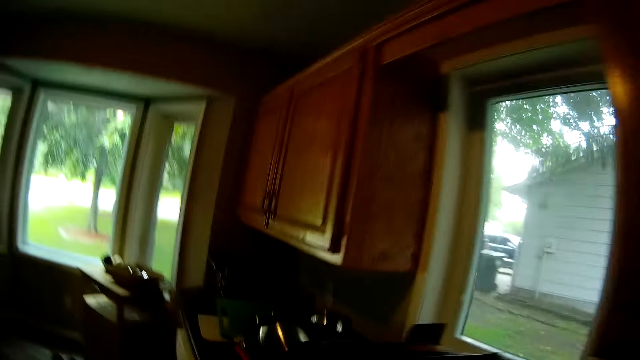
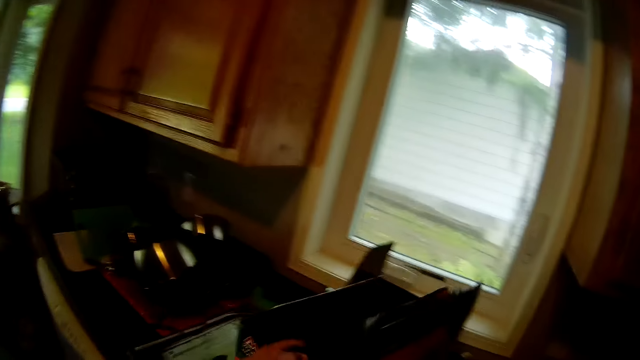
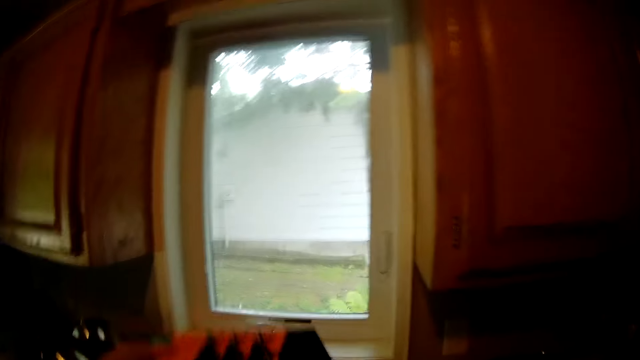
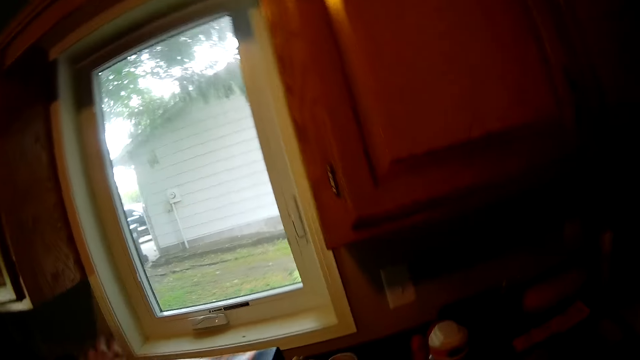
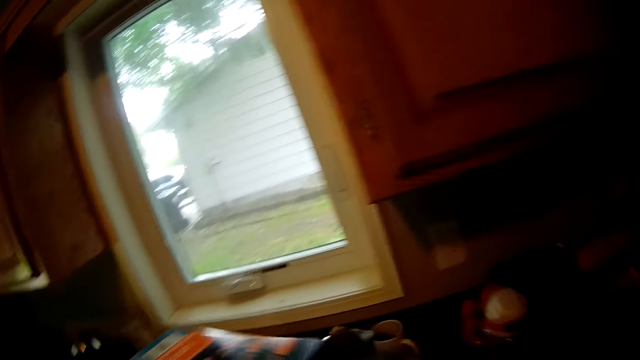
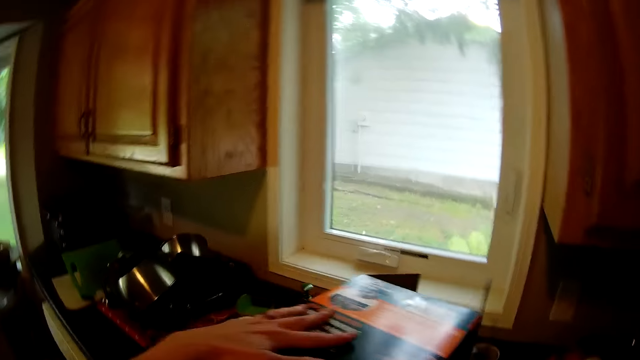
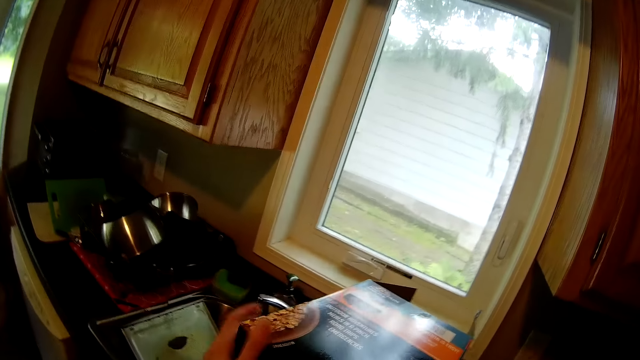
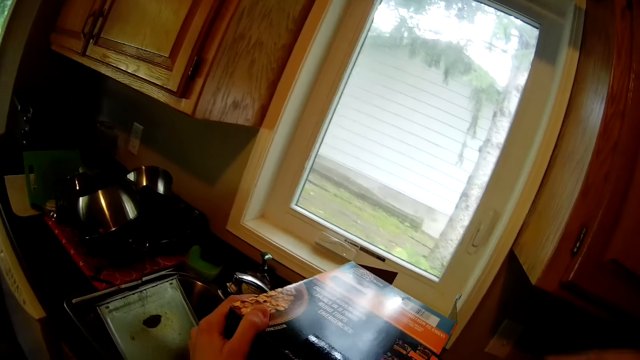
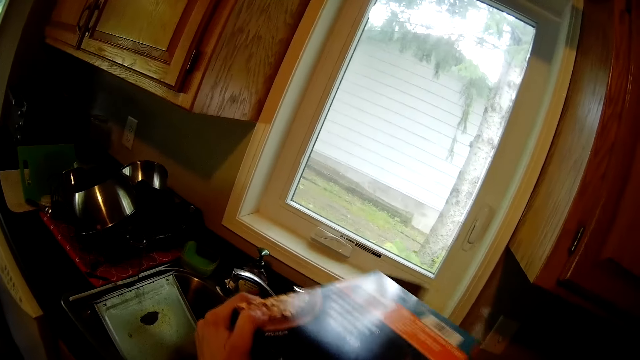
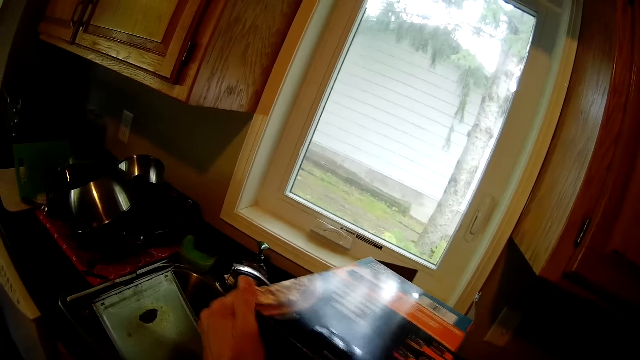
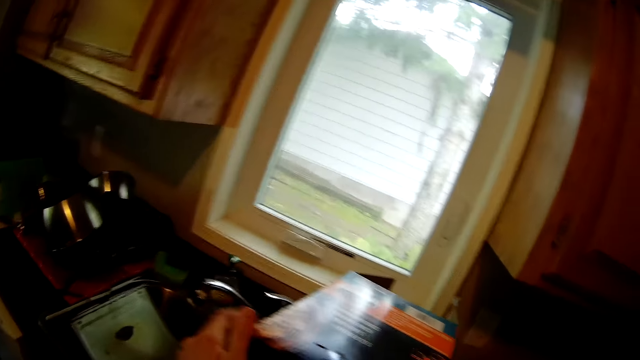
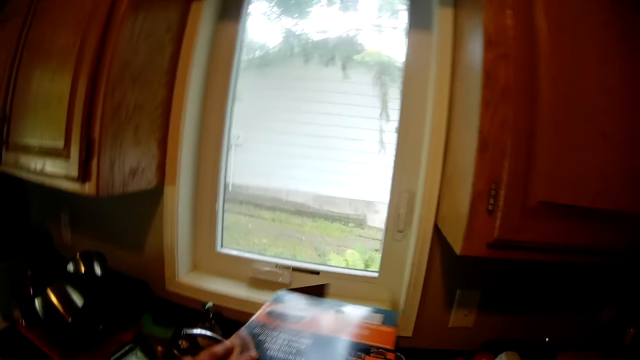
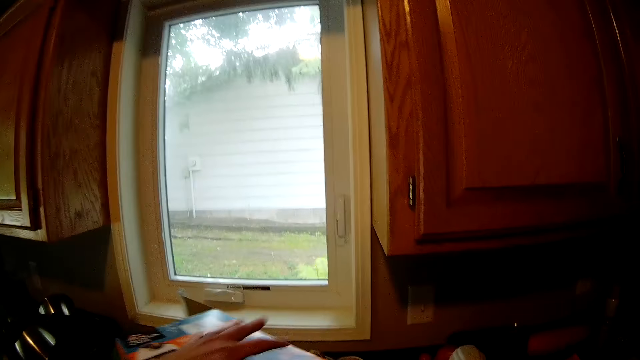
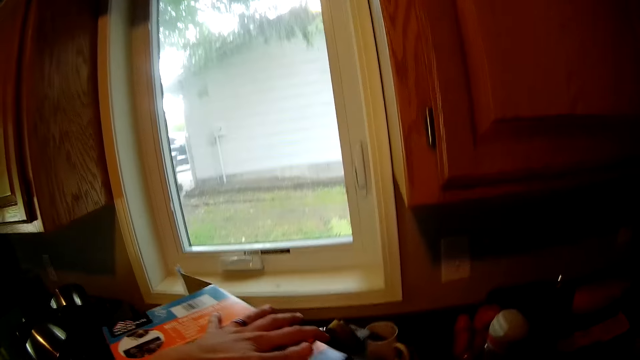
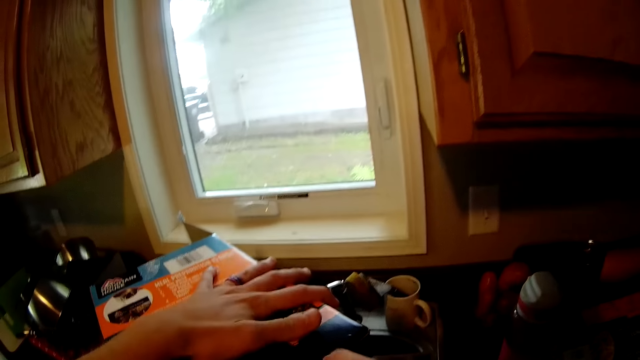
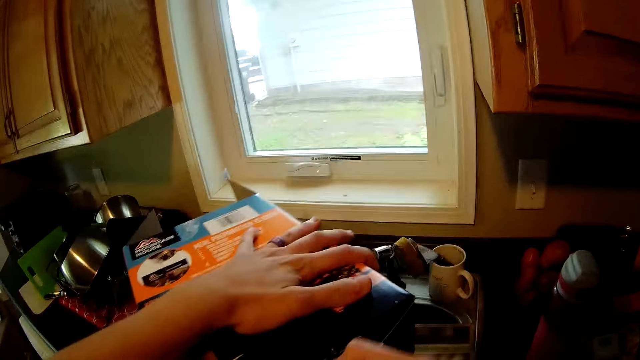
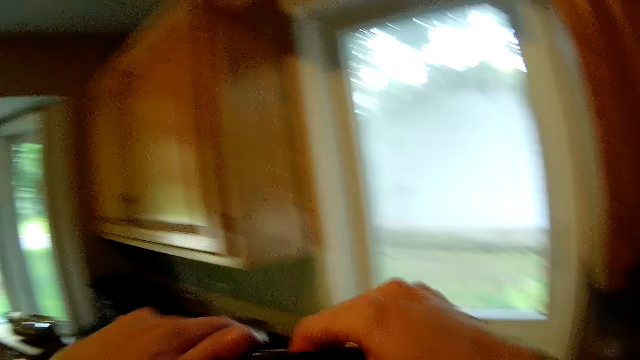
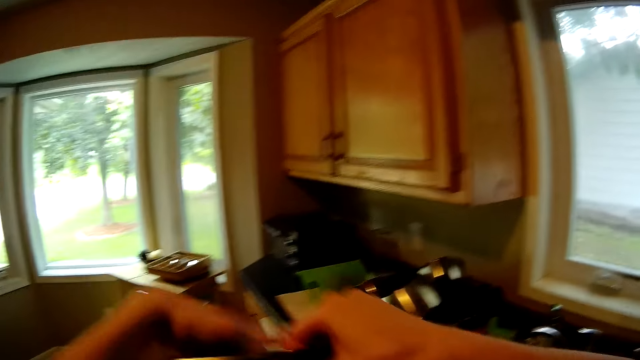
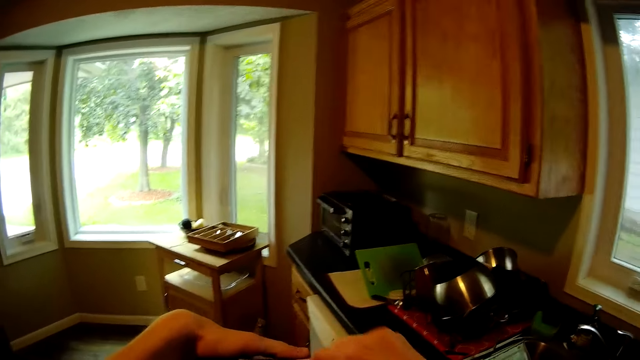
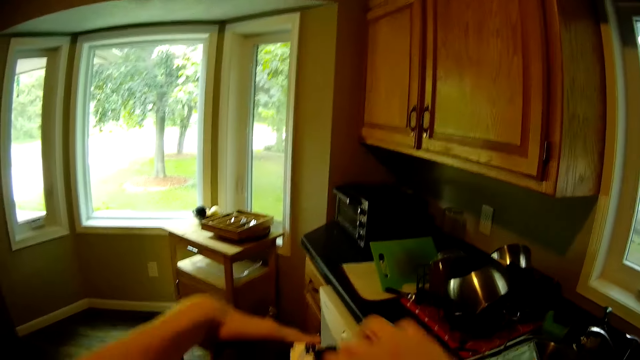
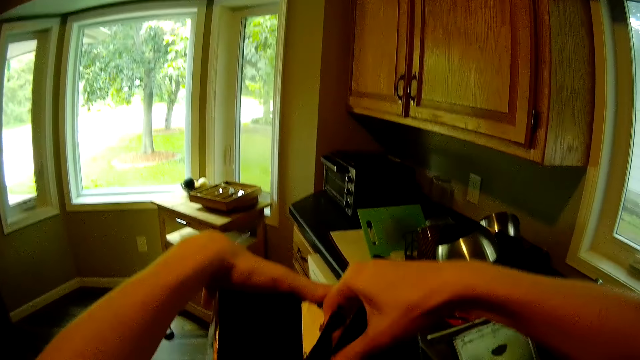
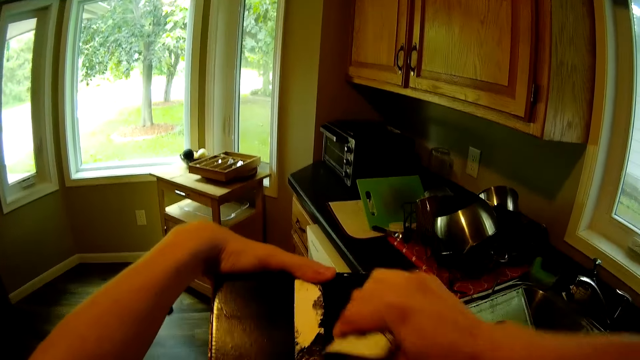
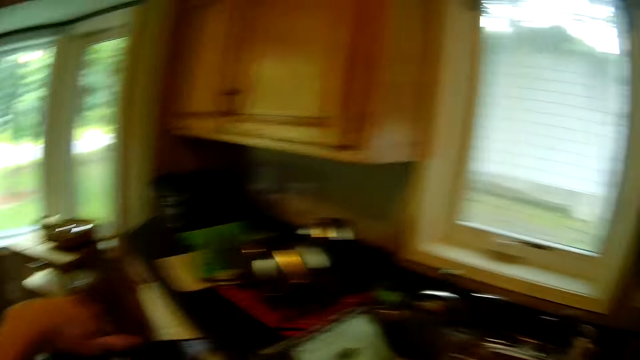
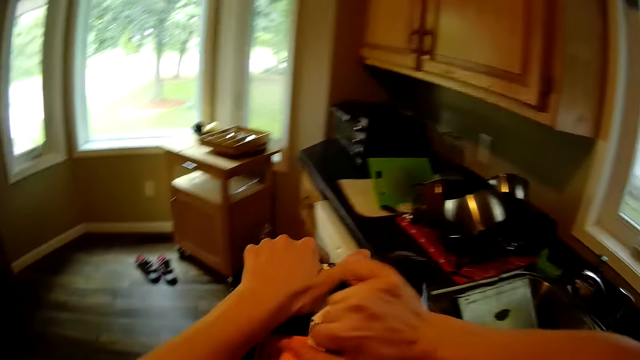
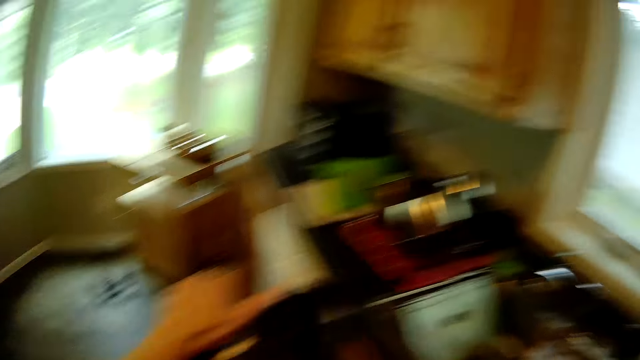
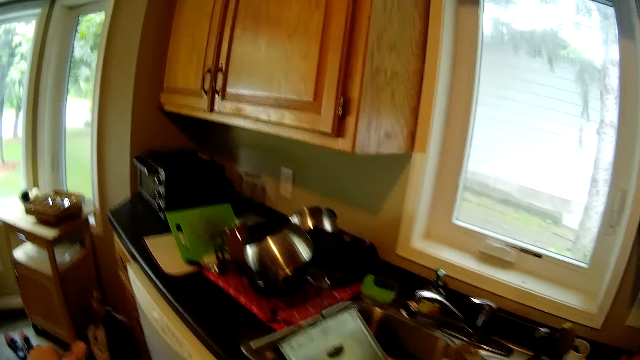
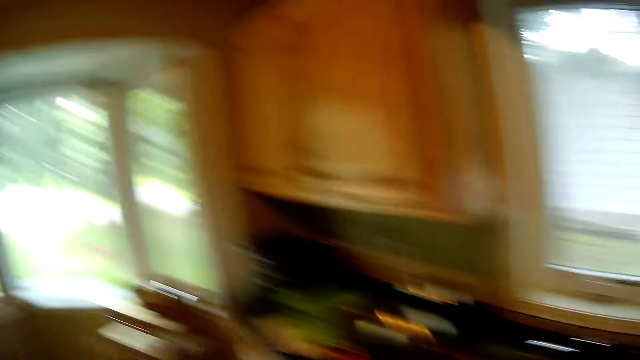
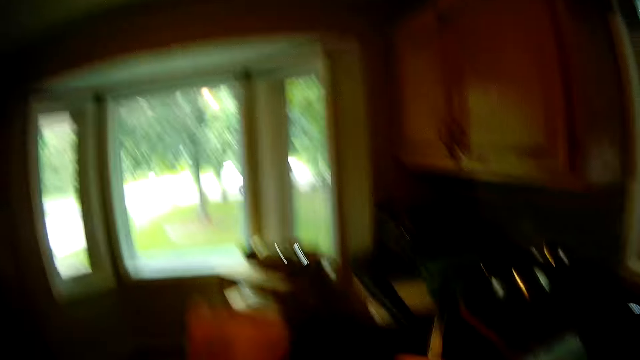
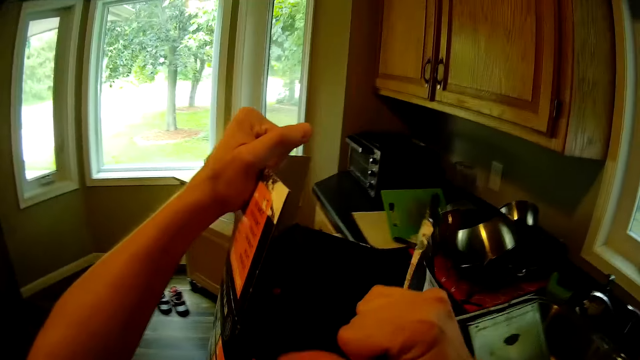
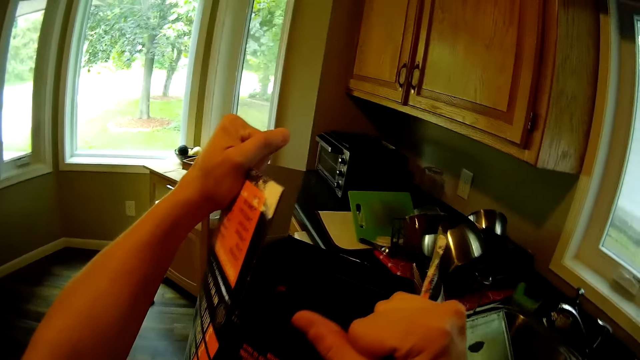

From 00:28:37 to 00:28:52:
The camera wearer picks a carton from the table with her left hand. She tears the carton with both her hands.

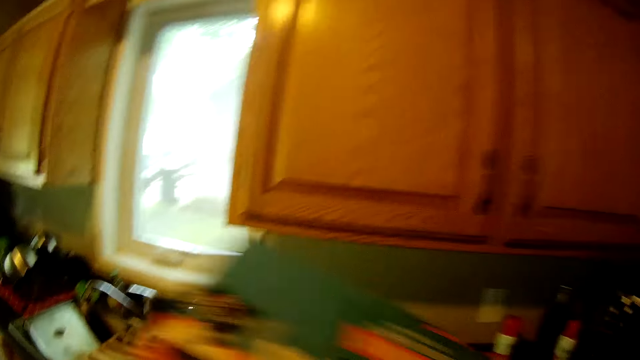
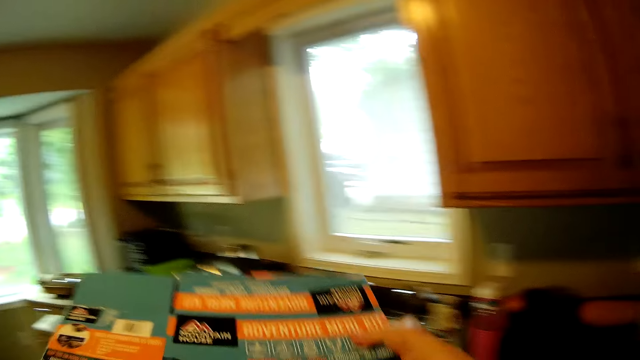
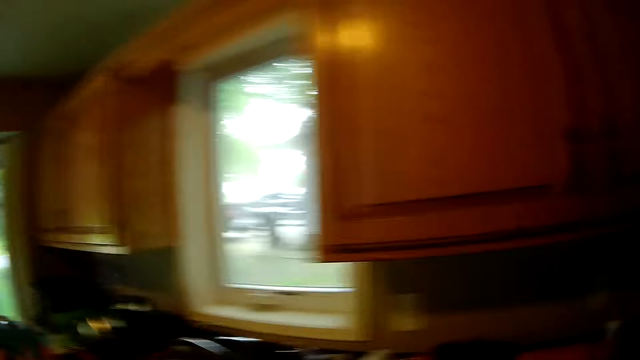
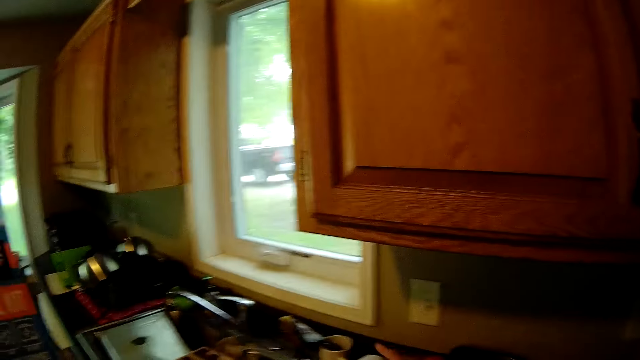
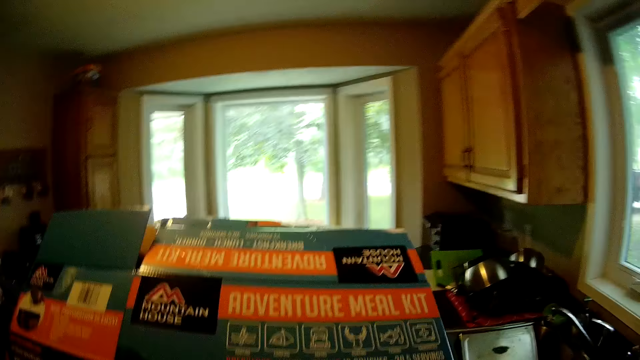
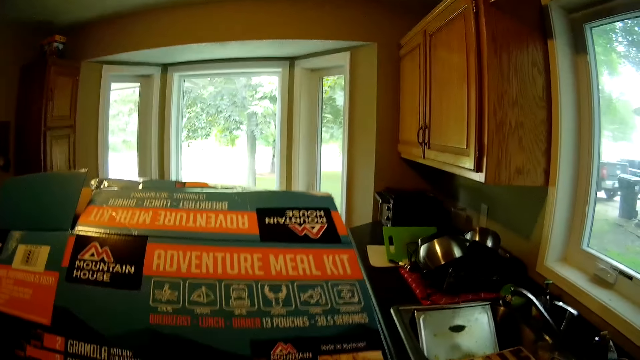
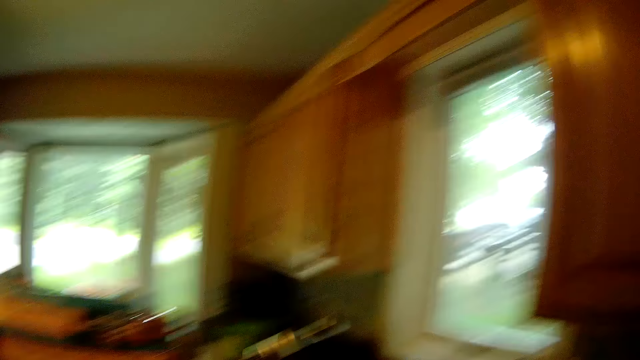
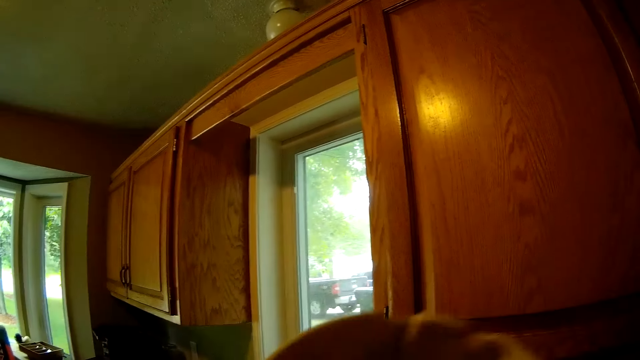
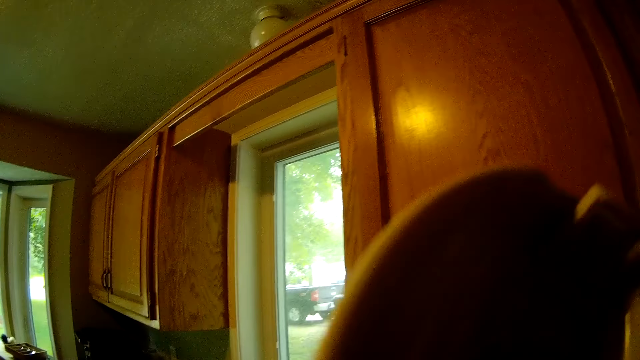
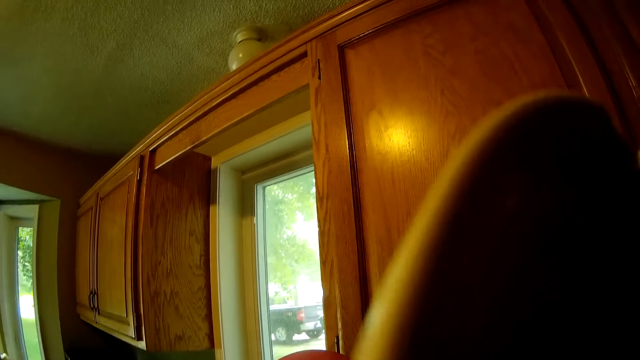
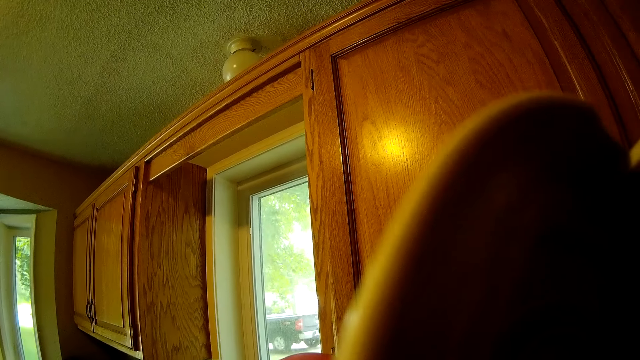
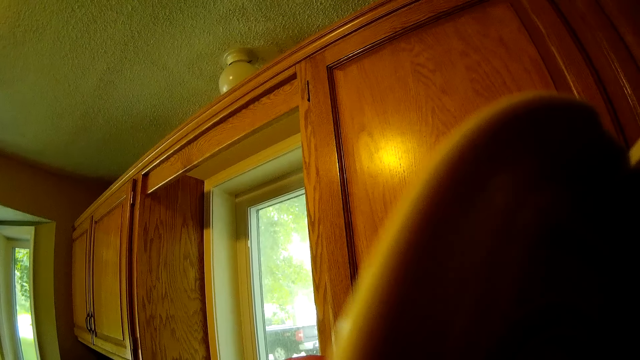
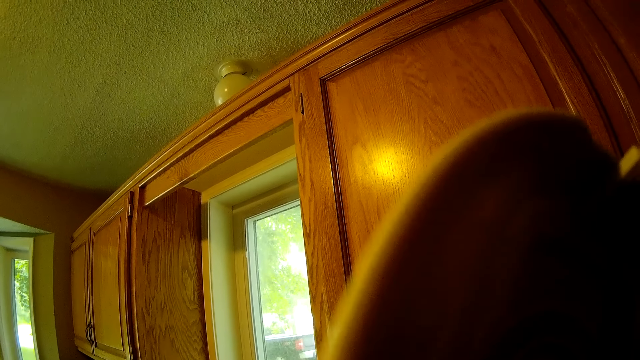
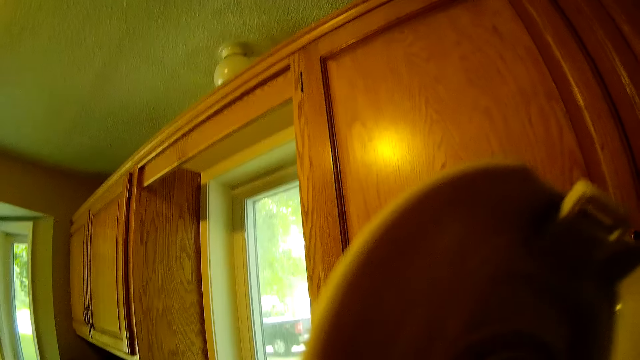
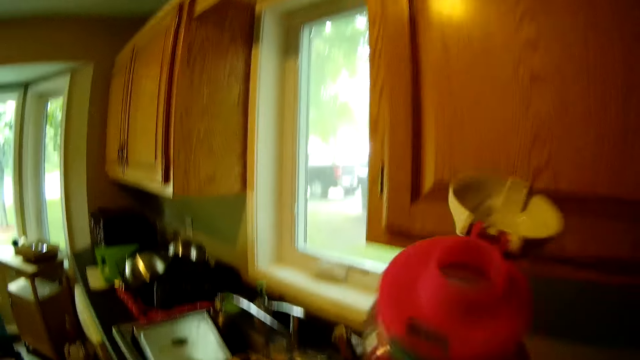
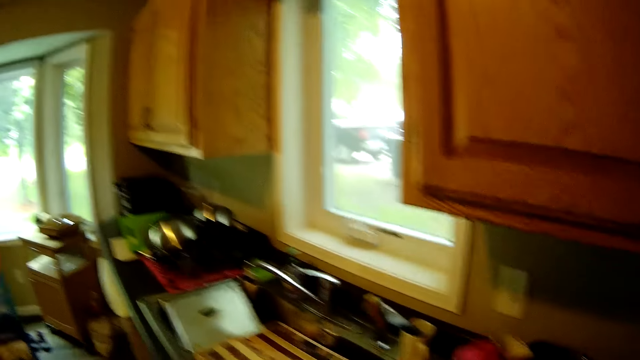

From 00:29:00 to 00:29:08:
The camera wearer picks a water bottle from the table with her right hand. She stares at the box. She drinks water with the water bottle in her right hand.
